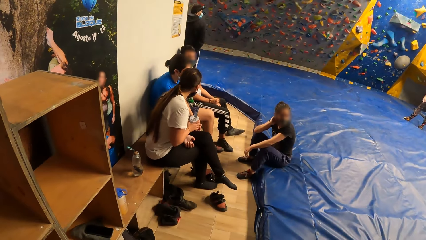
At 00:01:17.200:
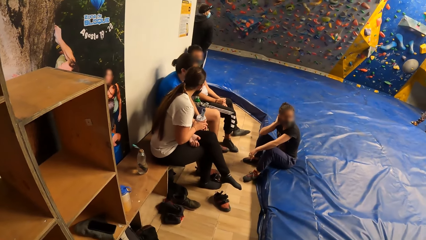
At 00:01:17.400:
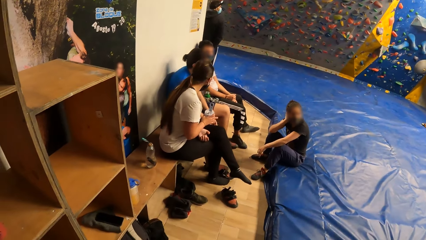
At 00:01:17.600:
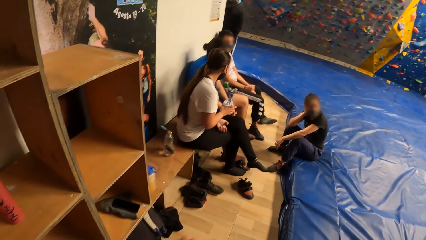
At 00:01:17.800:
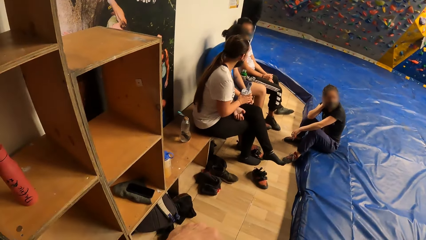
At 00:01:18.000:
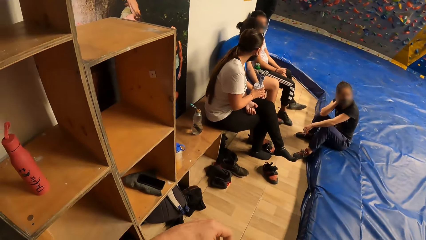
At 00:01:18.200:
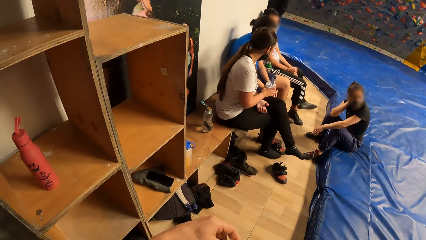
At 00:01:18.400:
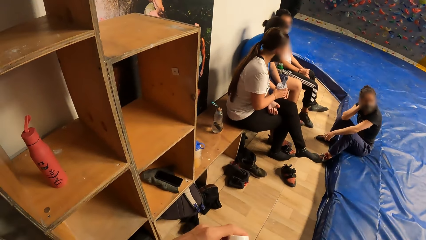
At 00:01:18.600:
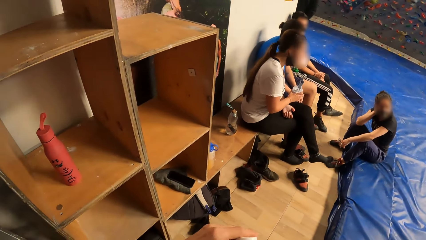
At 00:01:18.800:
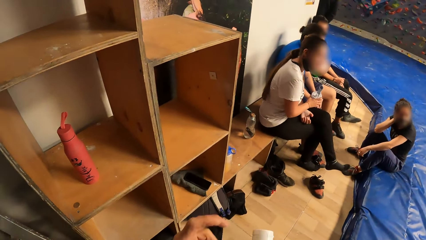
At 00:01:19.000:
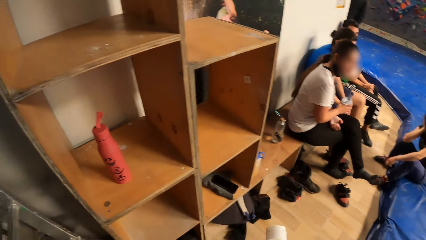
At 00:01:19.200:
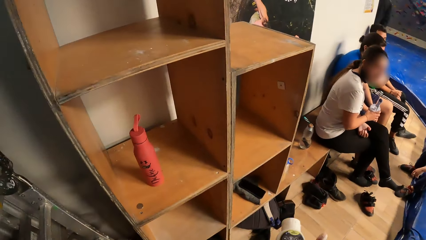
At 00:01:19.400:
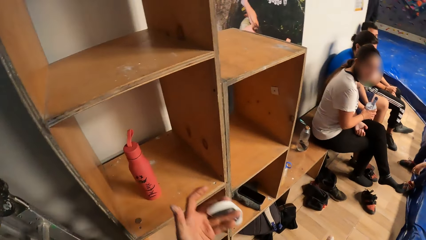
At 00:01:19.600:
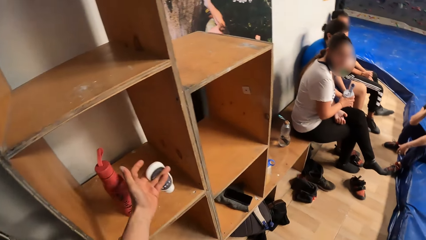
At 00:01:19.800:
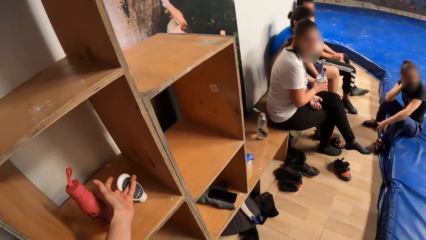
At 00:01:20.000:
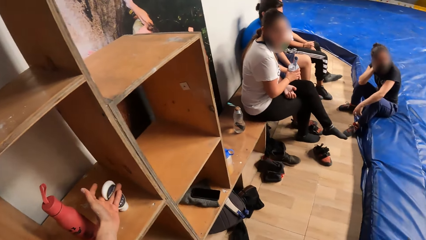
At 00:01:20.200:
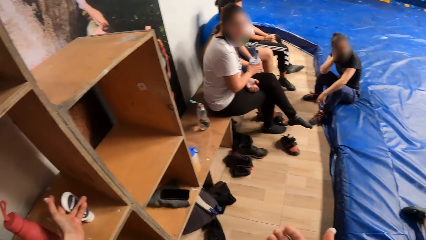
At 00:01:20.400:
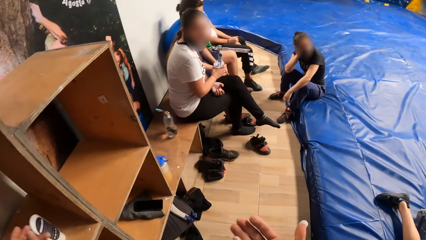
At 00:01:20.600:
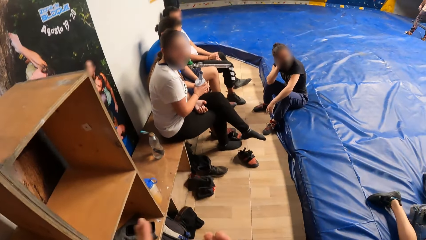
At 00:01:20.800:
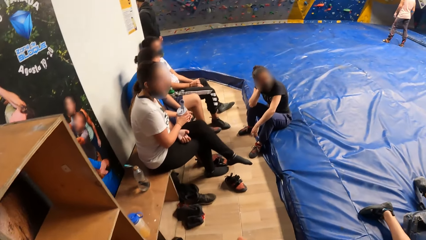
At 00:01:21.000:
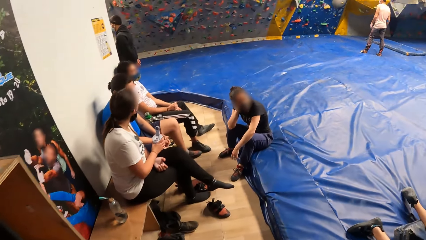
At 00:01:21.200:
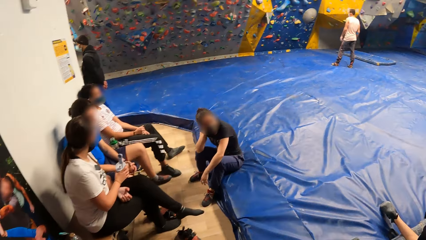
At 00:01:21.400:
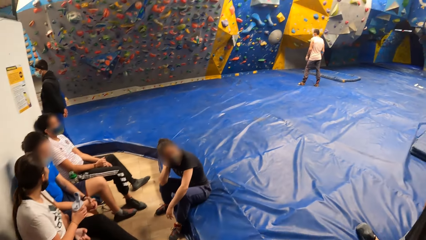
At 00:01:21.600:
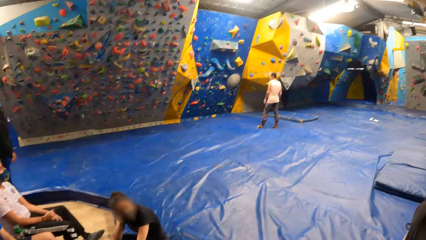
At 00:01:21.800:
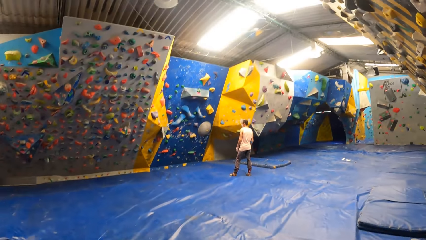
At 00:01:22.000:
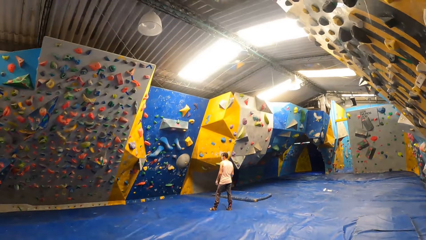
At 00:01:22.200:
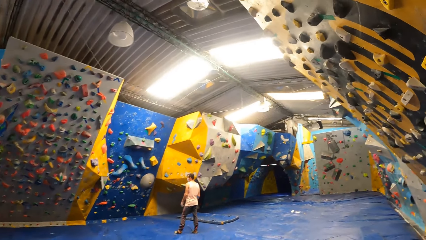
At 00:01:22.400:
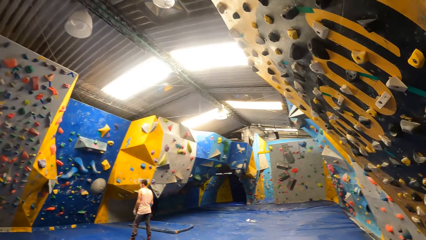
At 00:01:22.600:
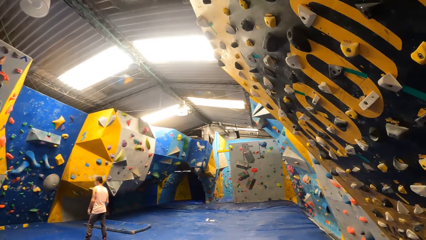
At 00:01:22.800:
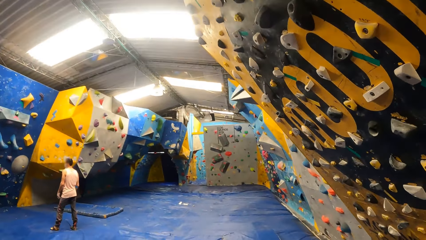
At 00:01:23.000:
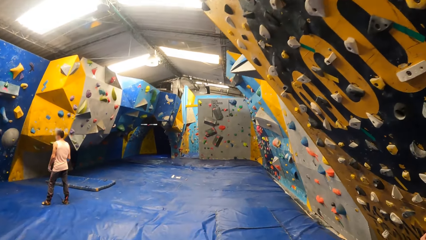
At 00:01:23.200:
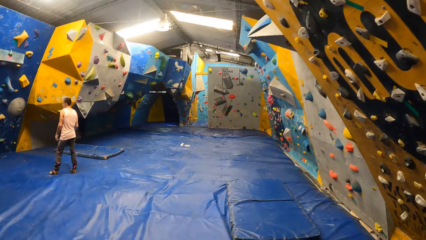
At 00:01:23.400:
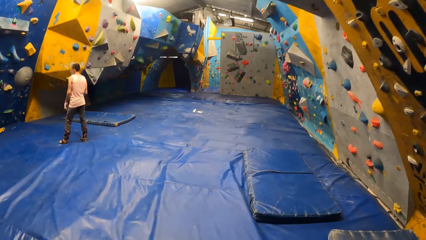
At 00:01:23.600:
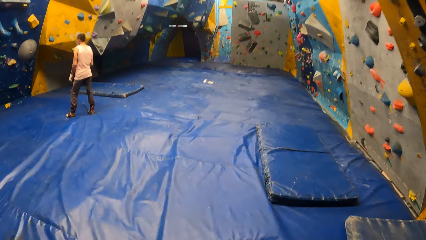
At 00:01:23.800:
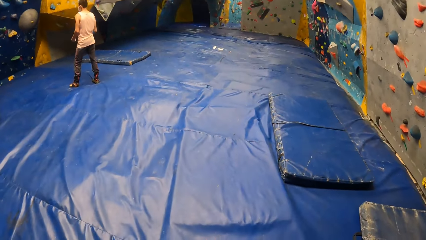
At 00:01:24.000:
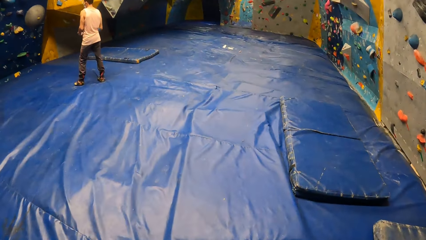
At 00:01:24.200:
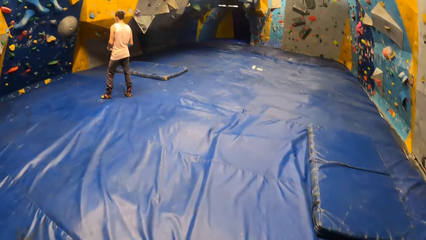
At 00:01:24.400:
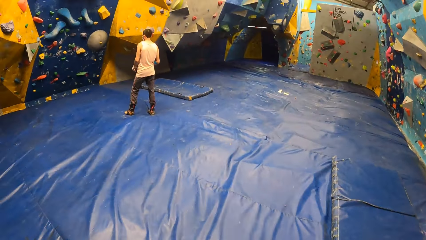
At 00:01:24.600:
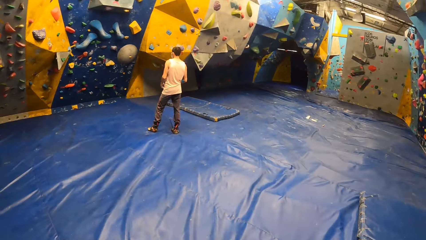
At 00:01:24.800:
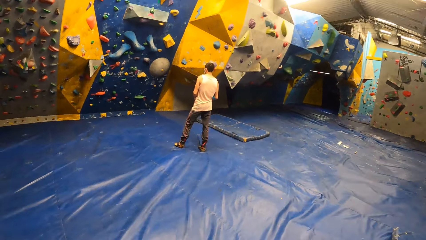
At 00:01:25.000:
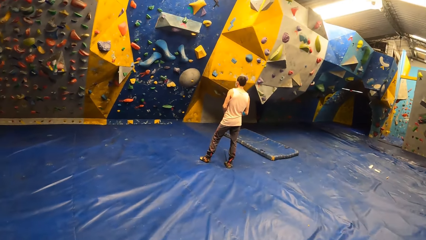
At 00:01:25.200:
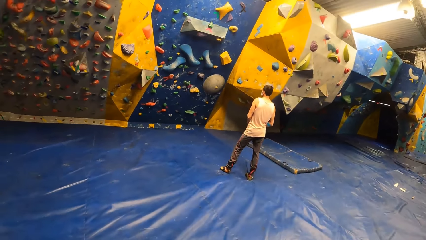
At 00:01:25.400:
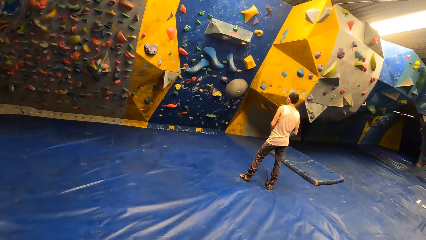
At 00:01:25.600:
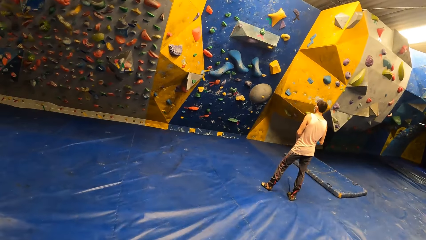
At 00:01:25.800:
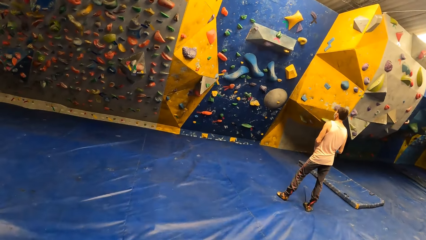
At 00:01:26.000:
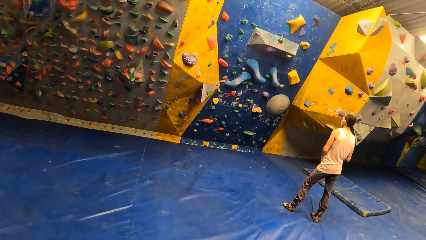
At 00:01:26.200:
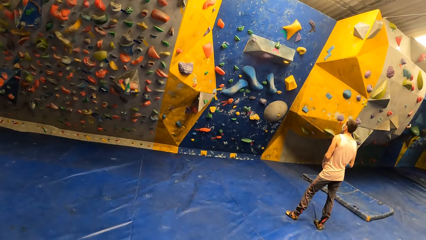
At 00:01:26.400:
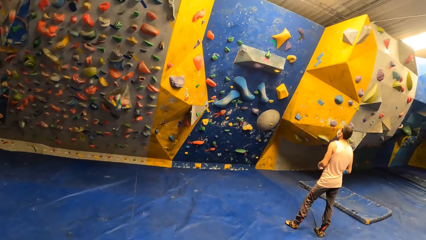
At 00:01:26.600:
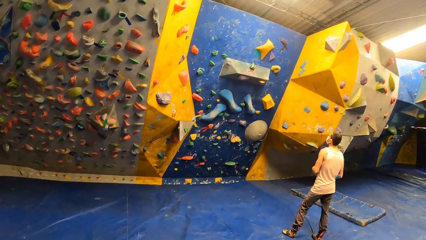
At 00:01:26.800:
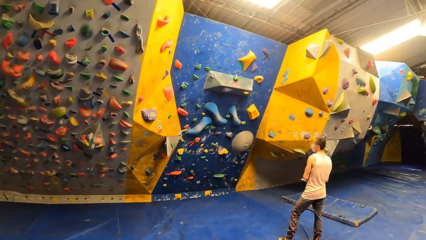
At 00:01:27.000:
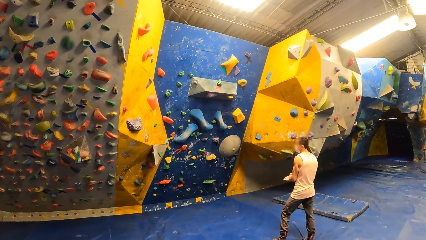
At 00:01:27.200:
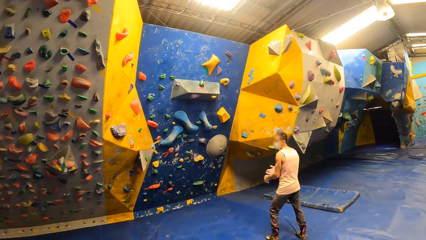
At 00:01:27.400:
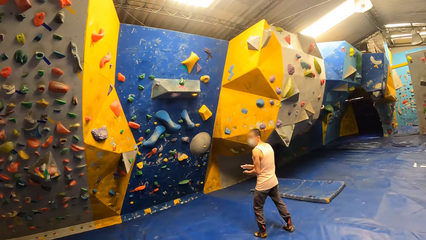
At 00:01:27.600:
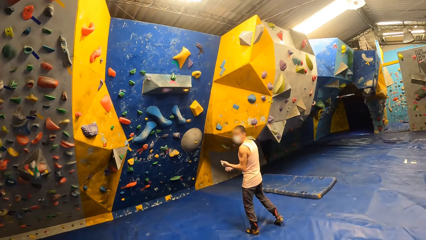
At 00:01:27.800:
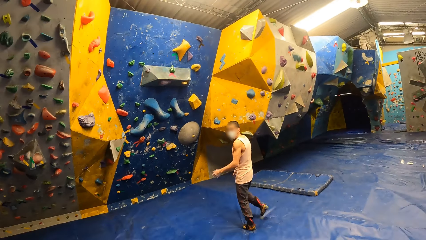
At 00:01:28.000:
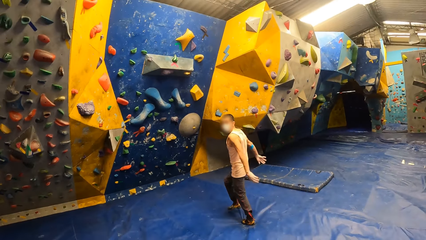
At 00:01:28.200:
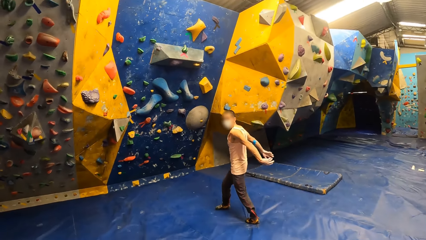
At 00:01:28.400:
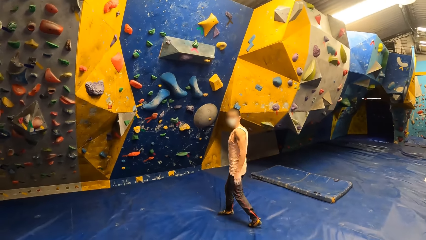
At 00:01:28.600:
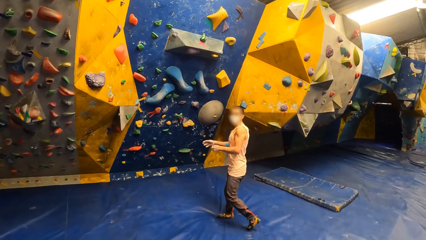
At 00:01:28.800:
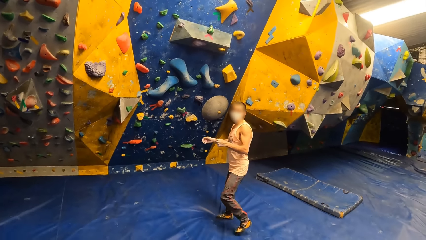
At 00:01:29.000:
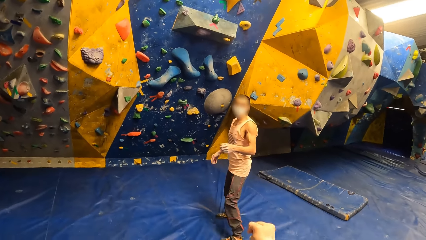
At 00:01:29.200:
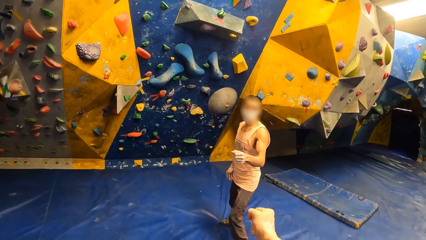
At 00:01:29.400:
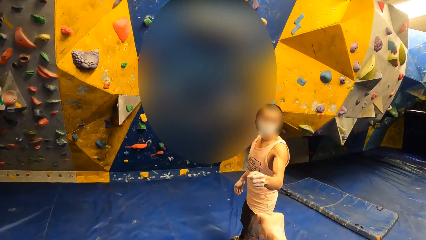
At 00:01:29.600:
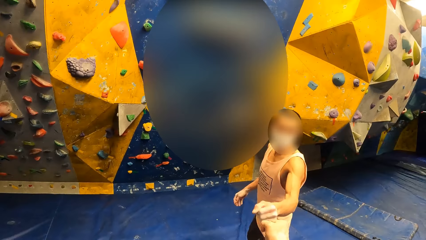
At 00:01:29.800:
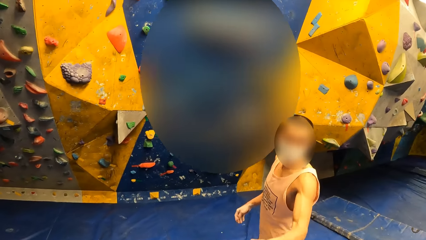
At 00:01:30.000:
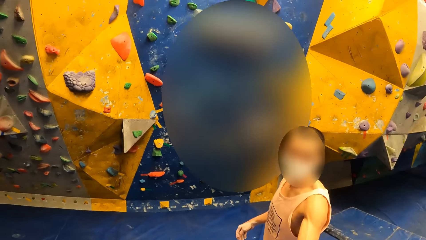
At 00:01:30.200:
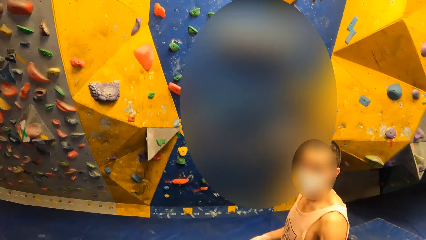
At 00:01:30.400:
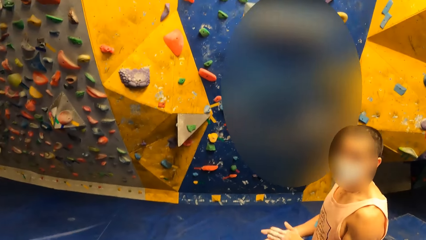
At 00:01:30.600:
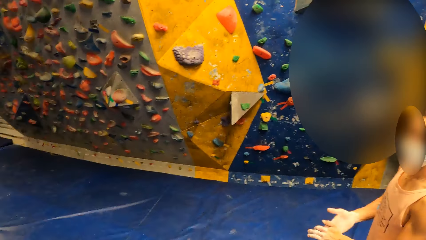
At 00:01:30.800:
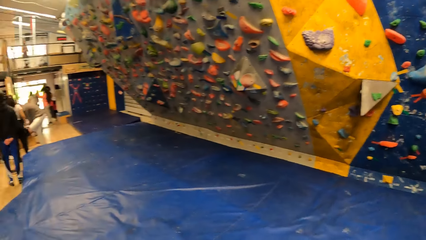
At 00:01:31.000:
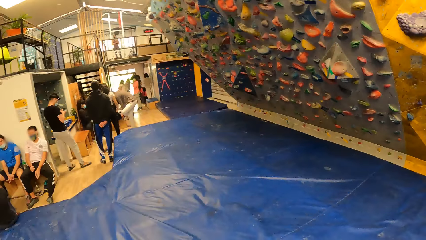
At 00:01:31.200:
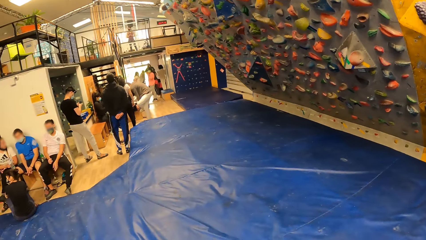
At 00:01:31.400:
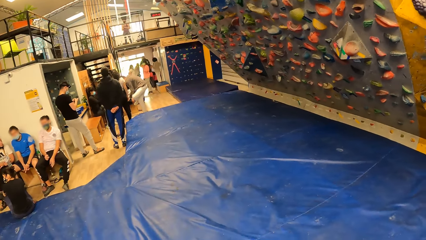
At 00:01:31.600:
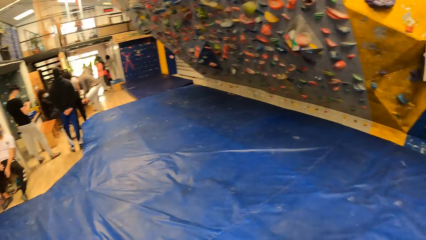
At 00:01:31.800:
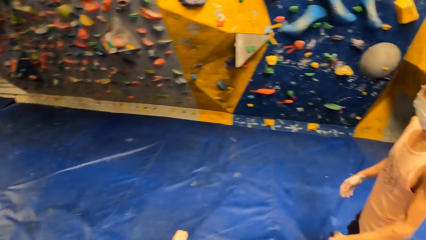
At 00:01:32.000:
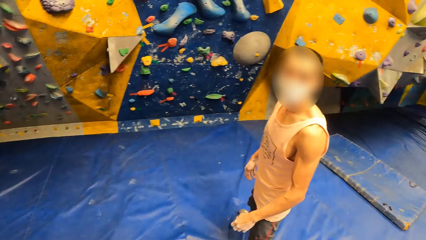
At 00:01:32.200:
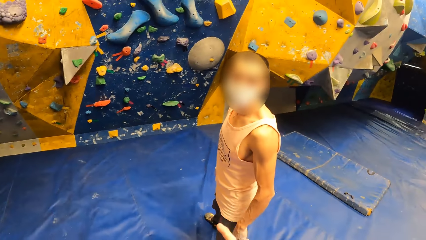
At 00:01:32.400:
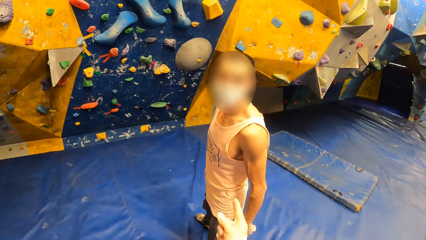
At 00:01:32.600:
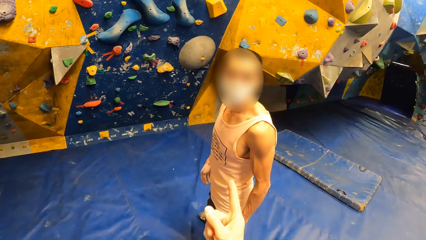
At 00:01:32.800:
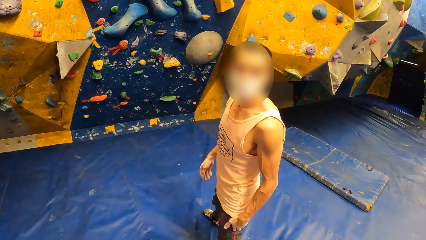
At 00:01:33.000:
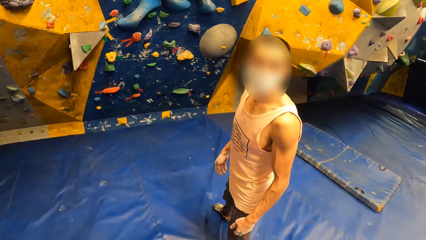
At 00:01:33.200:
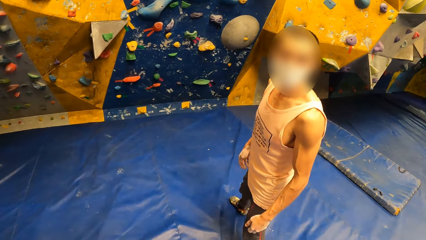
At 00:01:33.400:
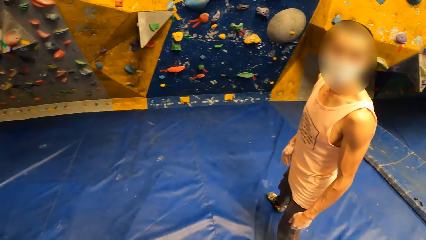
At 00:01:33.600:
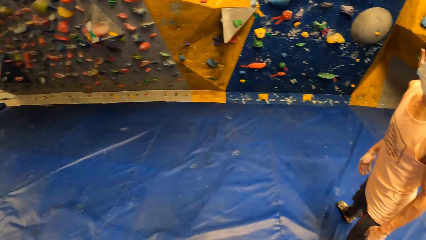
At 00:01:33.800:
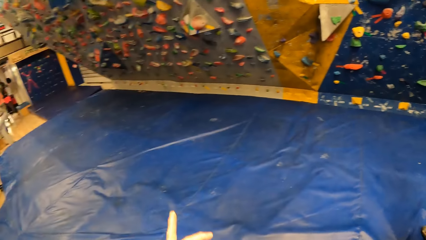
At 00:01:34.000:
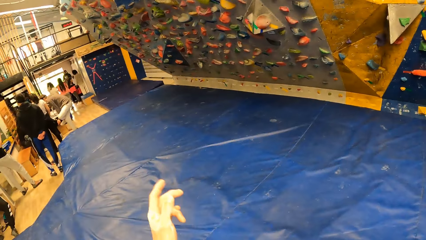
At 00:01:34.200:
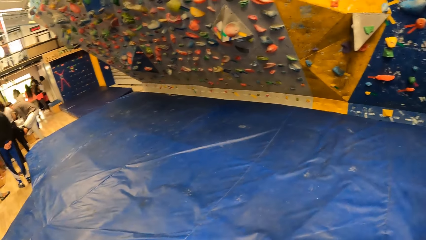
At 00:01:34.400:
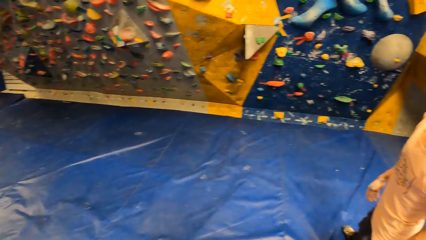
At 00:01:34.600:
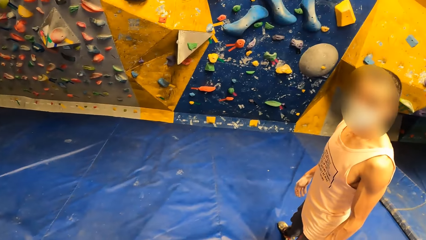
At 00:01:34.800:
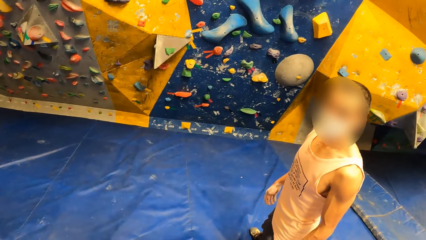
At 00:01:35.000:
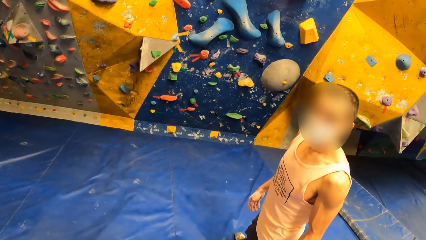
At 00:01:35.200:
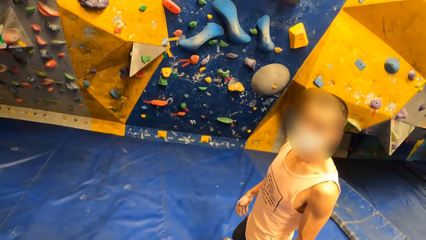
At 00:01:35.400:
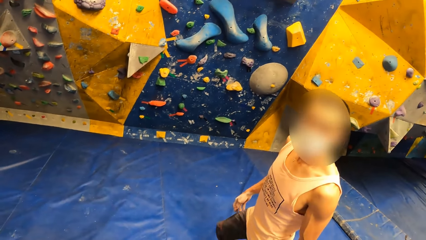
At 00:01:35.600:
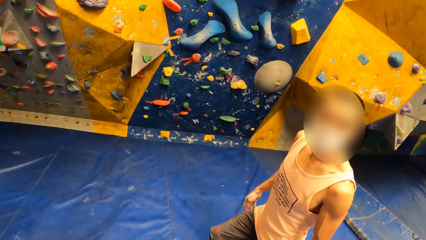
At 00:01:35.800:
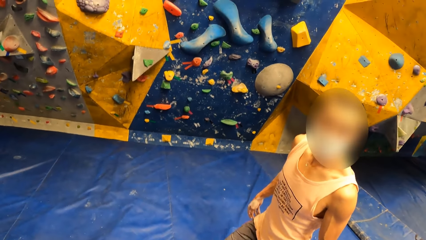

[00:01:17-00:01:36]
The camera wearer places the lotion in a wooden cupboard with his left hand. He walks away from the wooden cupboard. He interacts with a man. He chops knuckles with his right hand from the man. He looks around. He interacts with the man.
